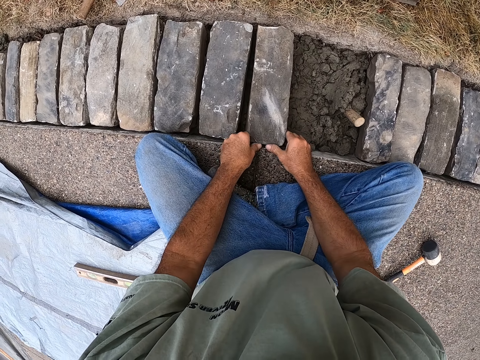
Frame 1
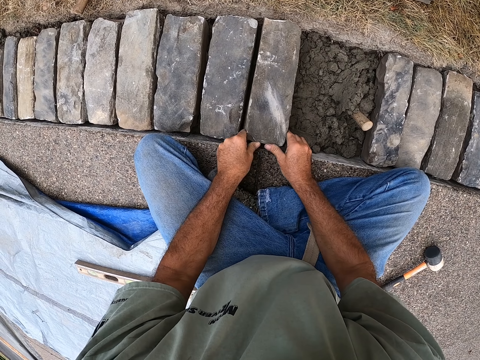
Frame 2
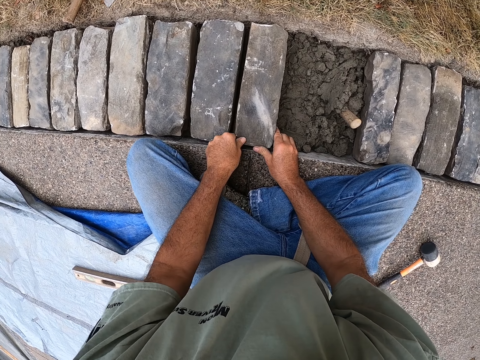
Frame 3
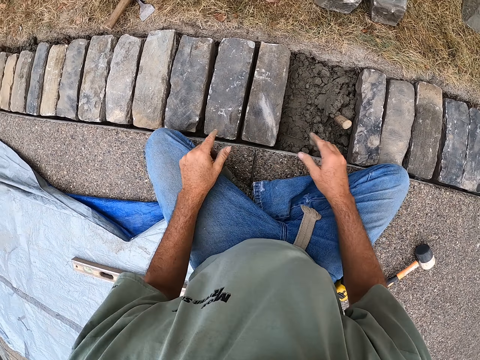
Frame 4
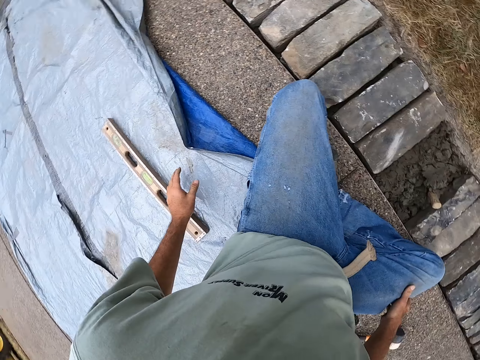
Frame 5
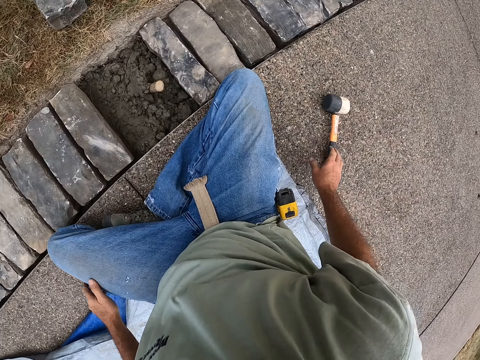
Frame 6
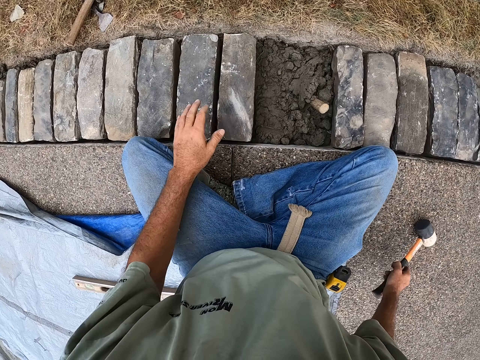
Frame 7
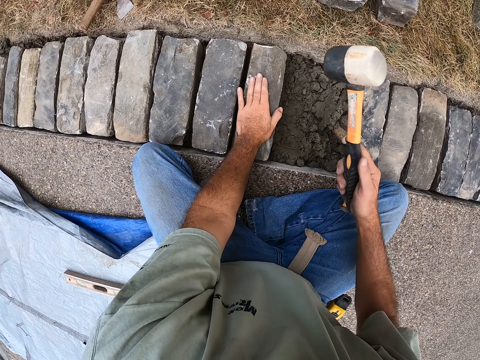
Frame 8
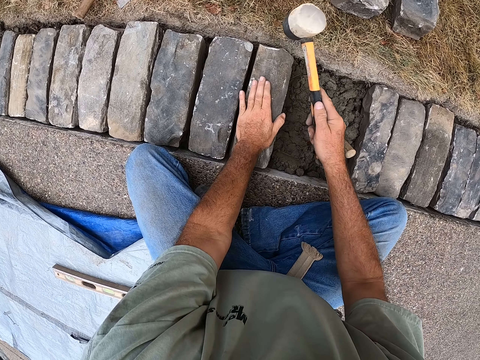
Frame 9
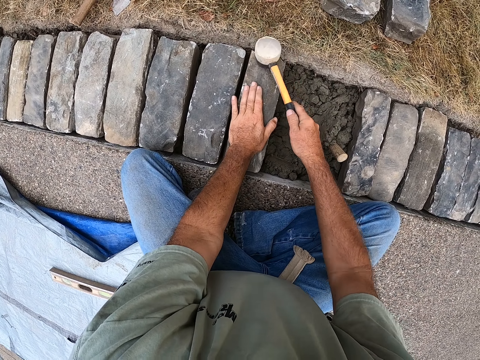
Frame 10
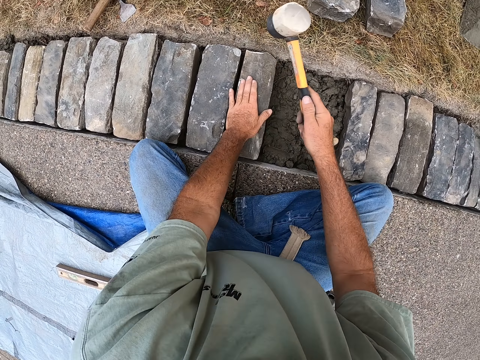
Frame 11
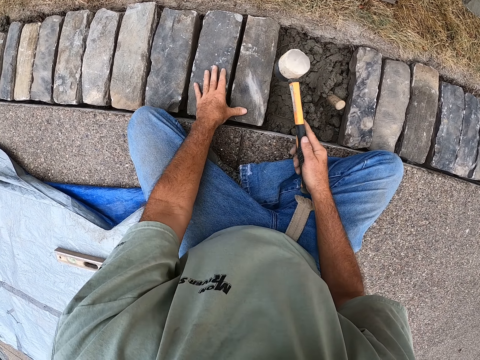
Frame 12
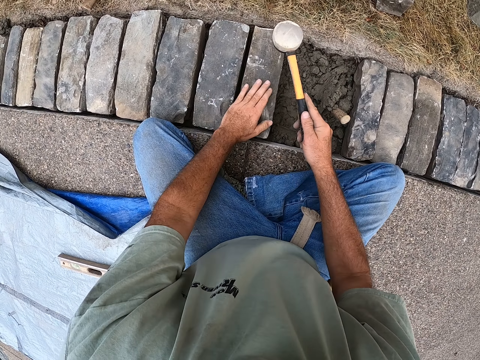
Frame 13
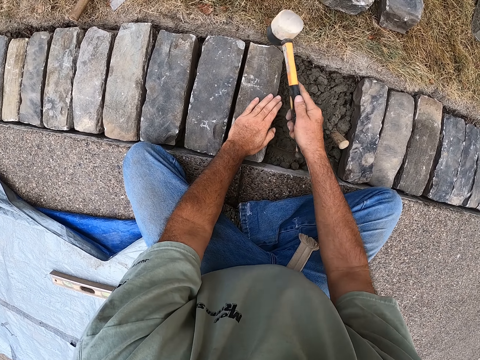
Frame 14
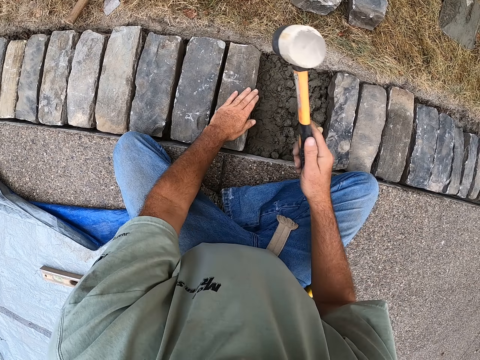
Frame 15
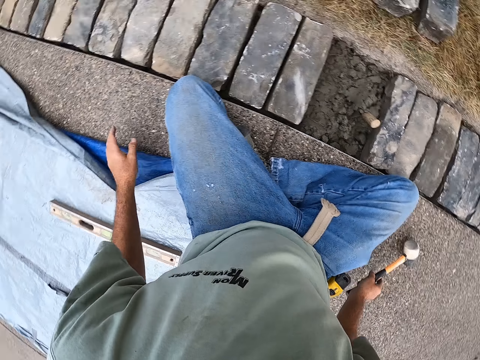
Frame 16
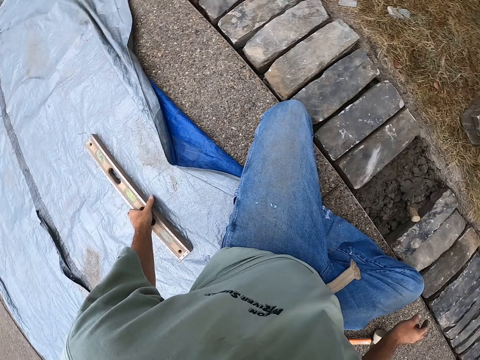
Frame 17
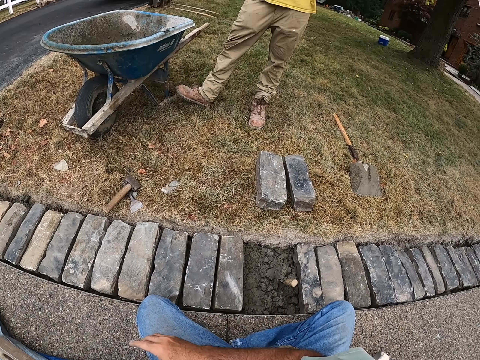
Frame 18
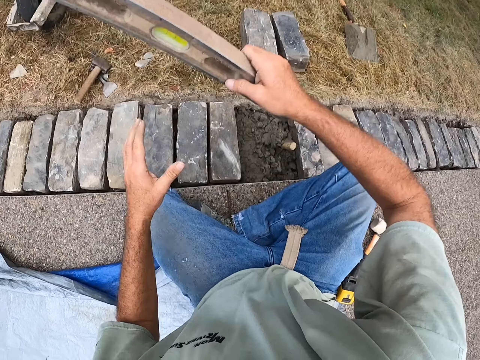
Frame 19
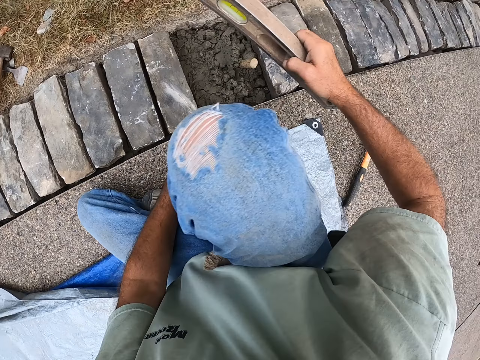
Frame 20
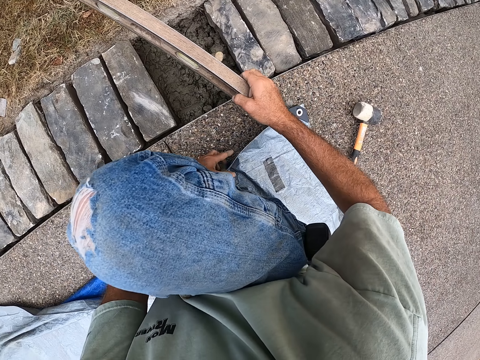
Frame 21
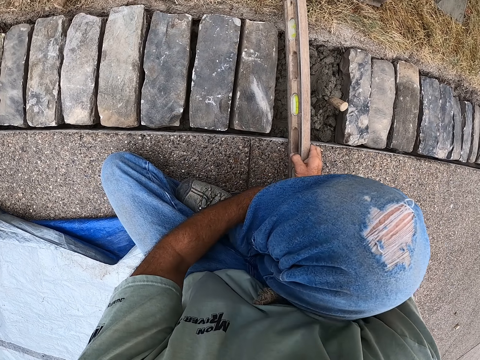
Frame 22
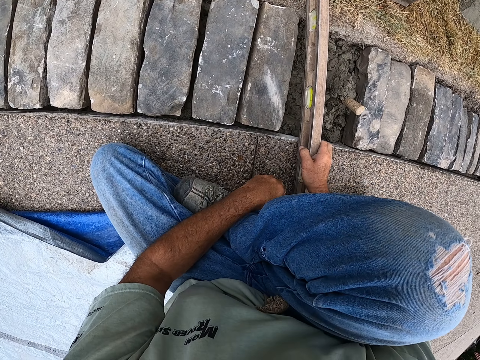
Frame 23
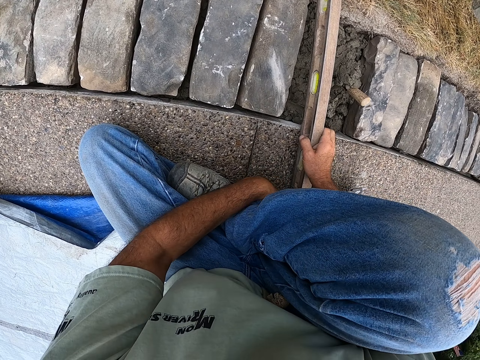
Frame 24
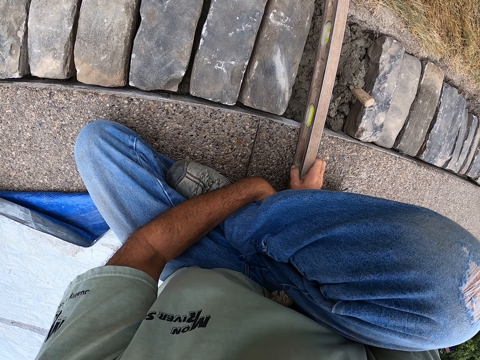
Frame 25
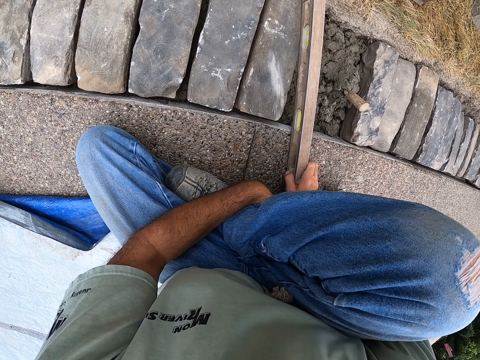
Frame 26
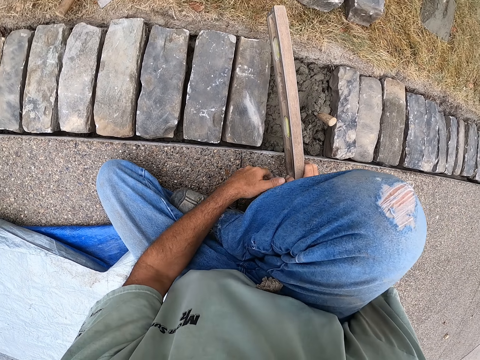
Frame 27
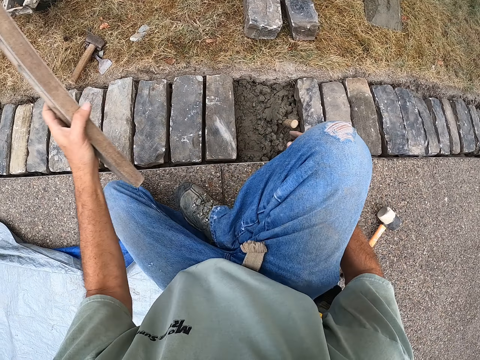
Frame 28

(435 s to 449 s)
The camera wearer moves the brick inside a ditch. They look around the ground. They pick up the rock hammer from the road. They hit the brick with the rock hammer in the ditch. They look around the ground. They put the rock hammer on the road. They look around the ground. They pick up the spirit level from the tent cloth. They hold the spirit level on the ditch.

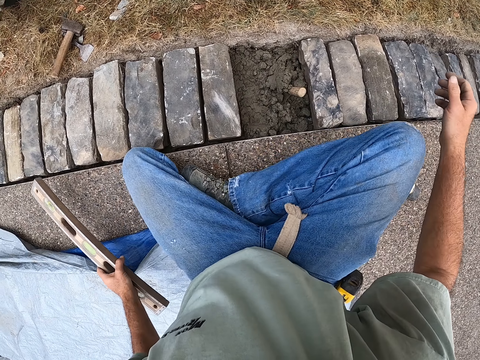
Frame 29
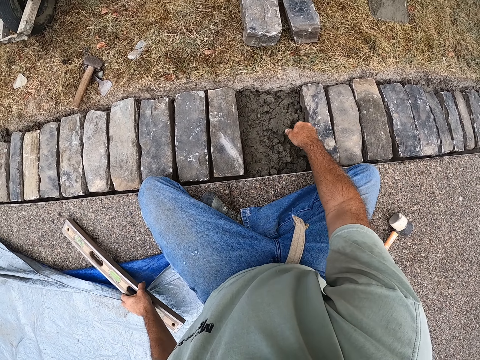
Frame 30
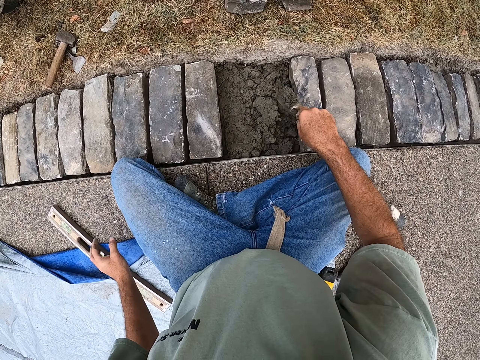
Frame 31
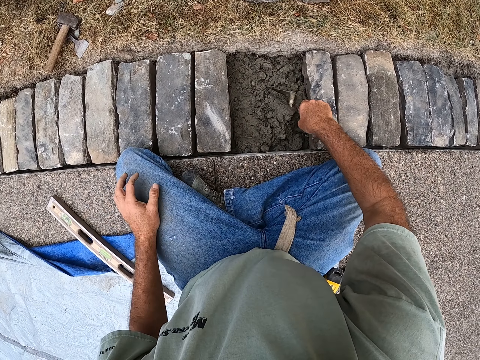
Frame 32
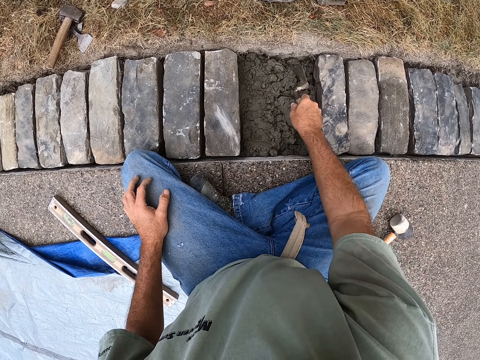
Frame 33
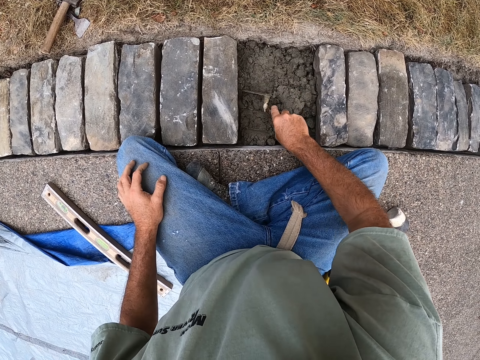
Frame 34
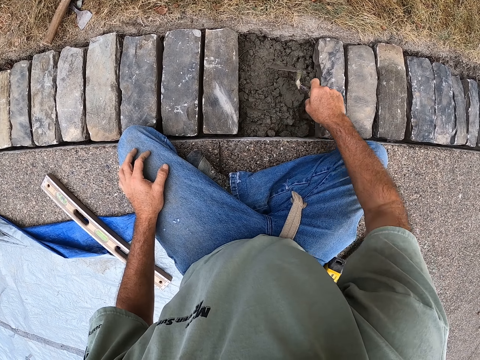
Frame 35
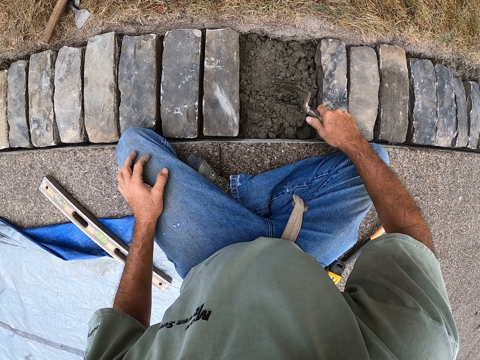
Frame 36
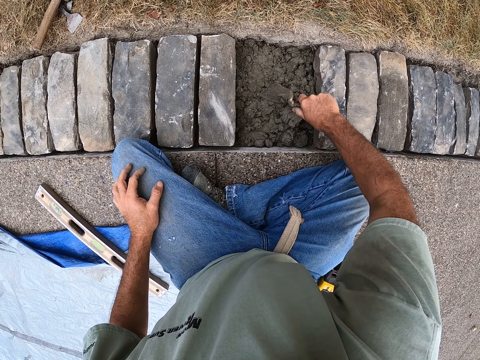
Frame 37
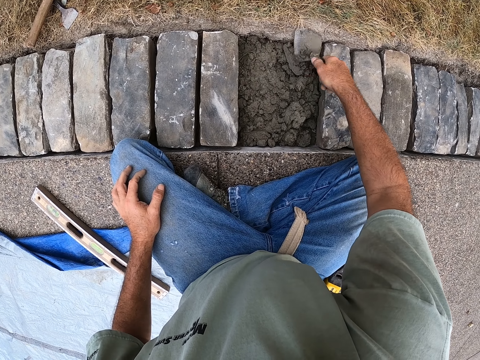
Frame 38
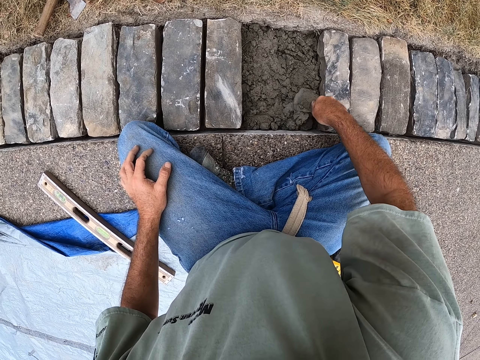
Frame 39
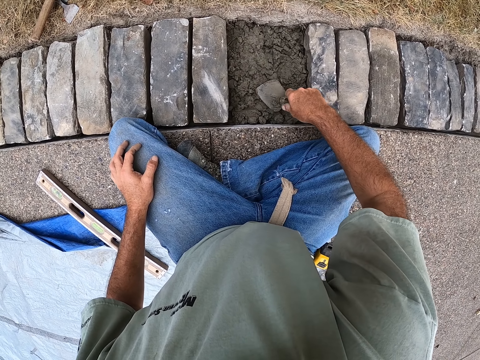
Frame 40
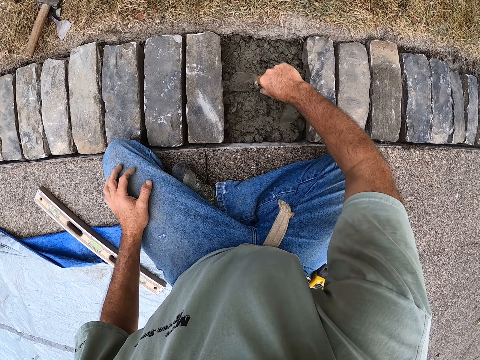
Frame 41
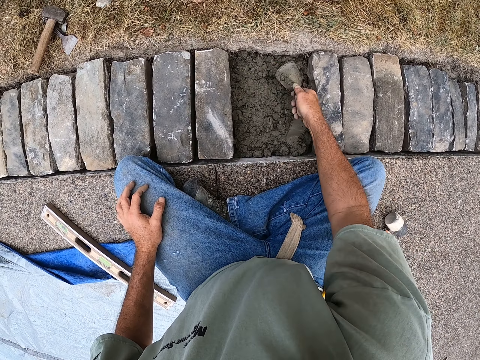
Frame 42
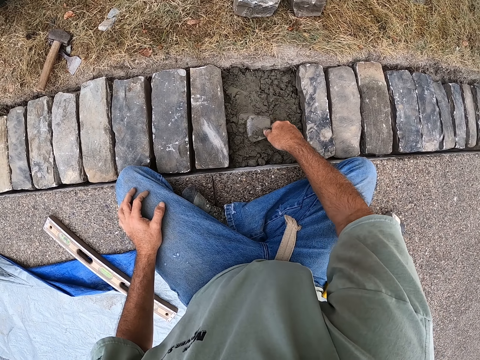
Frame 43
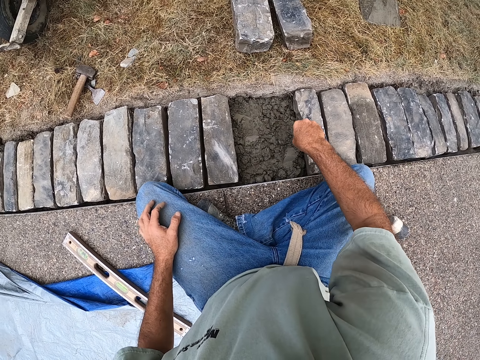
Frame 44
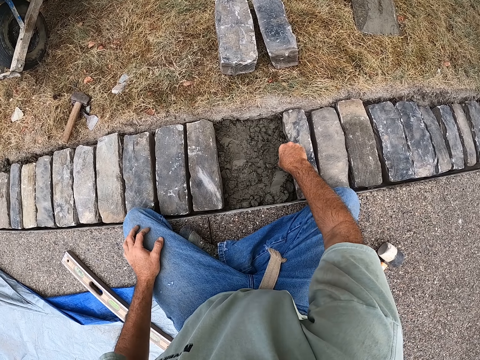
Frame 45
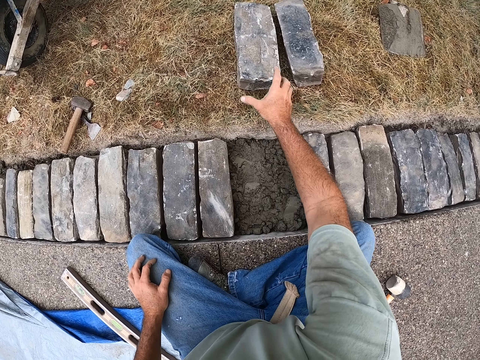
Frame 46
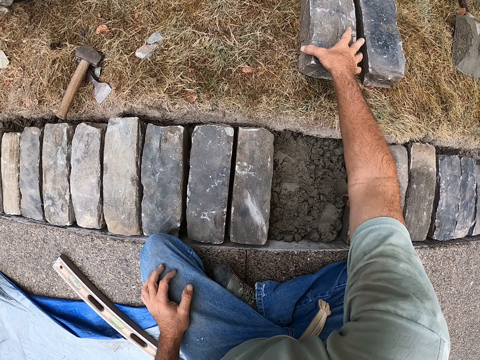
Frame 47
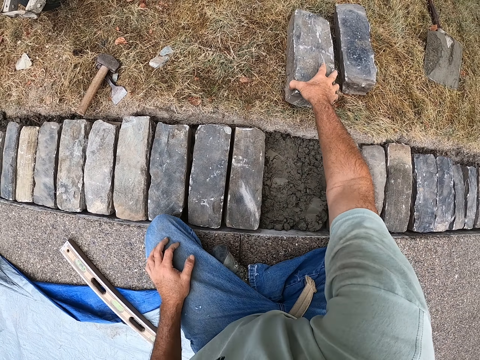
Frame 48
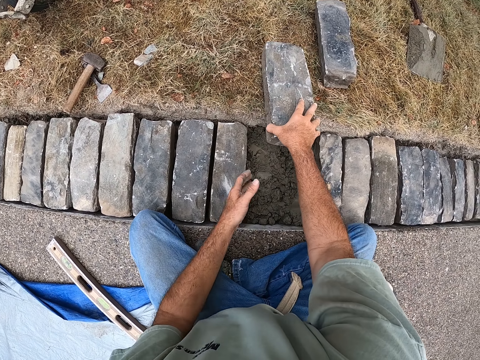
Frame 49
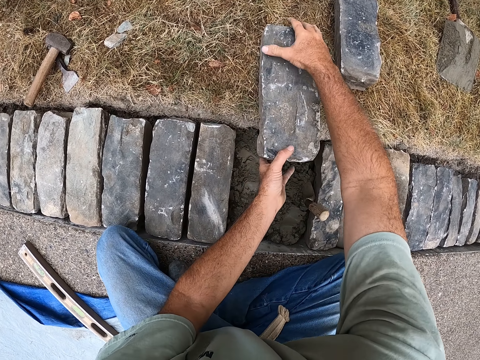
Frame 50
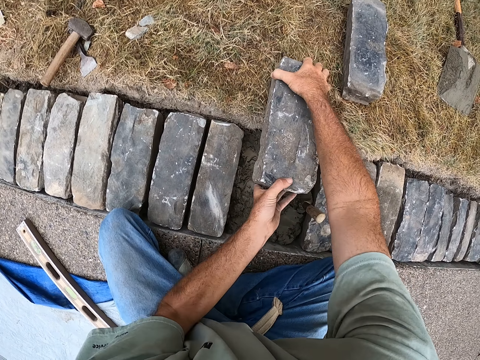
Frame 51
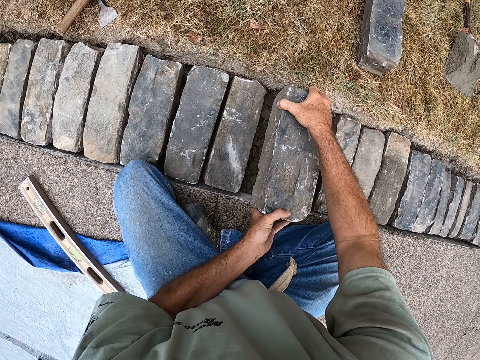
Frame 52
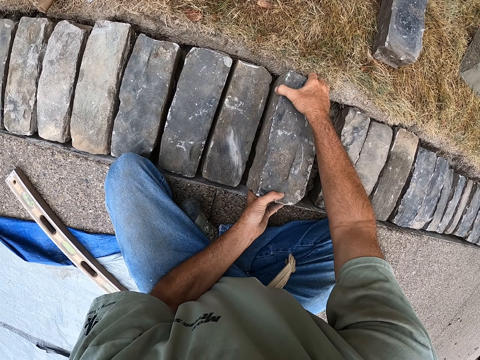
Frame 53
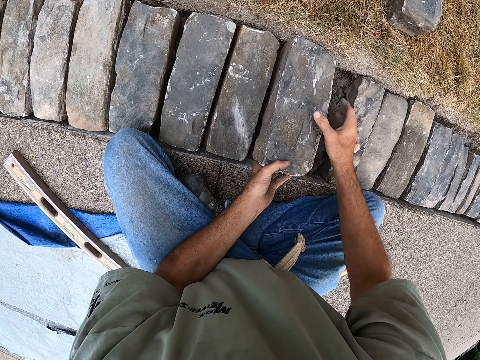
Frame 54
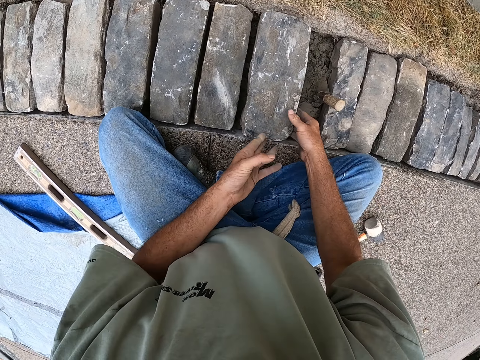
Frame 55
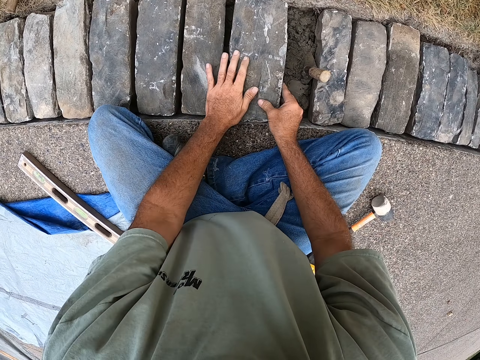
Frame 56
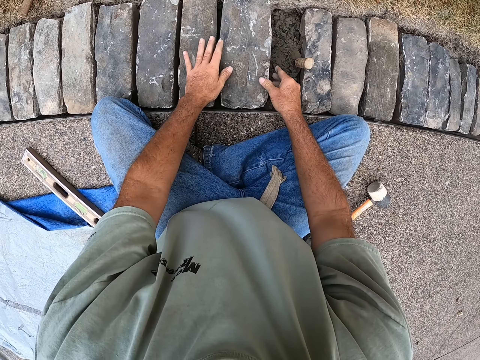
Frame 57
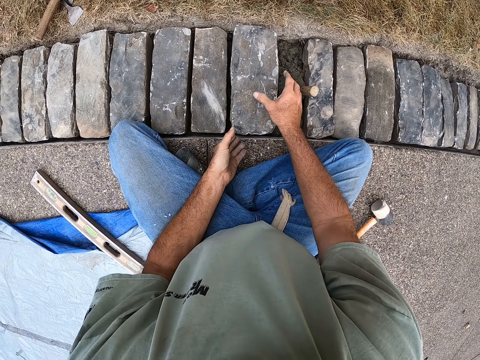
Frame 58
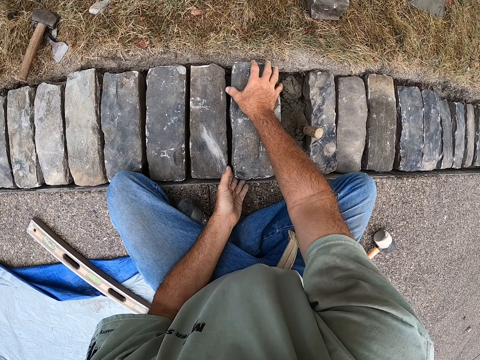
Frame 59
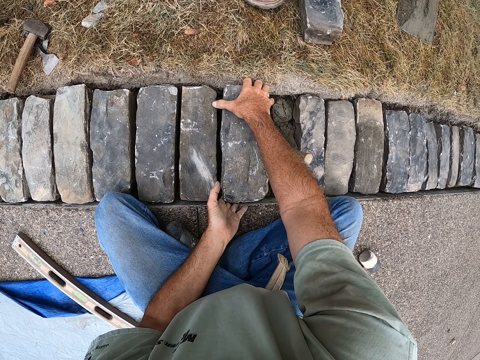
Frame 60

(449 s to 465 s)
The camera wearer puts the spirit level on the road. They spread the mortar with a trowel in a ditch. They move the brick into the ditch. They hold the brick inside the ditch.
